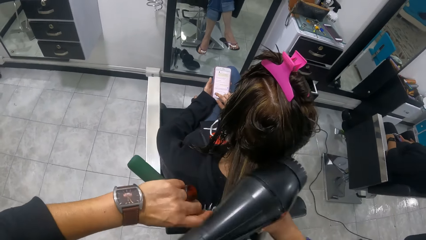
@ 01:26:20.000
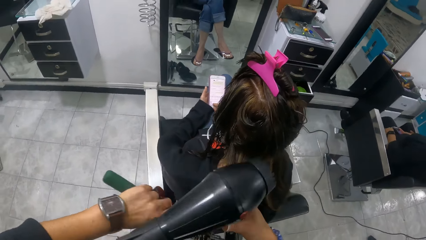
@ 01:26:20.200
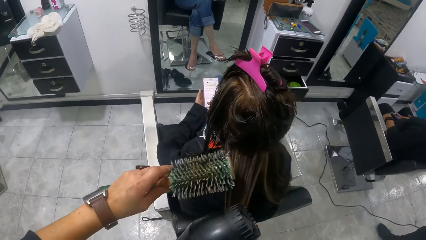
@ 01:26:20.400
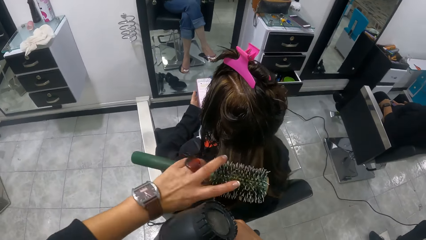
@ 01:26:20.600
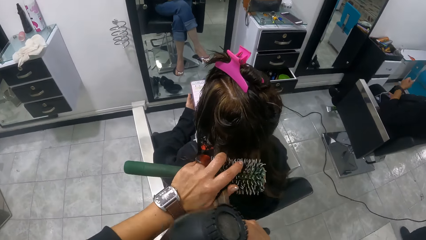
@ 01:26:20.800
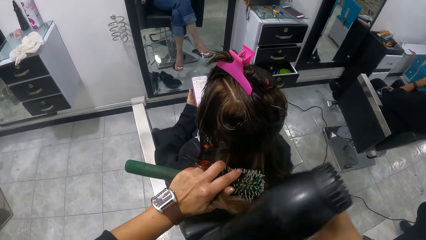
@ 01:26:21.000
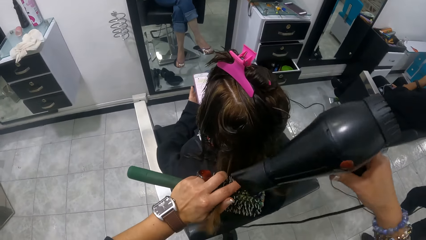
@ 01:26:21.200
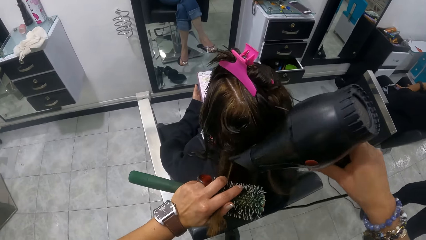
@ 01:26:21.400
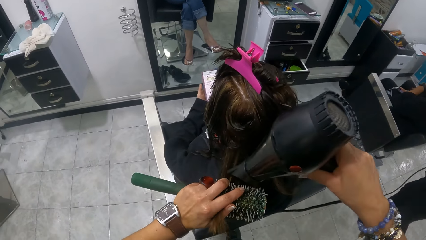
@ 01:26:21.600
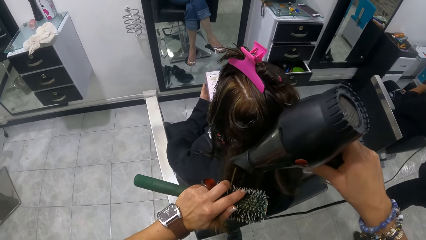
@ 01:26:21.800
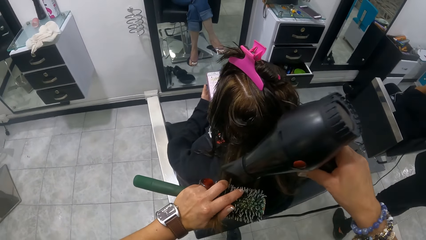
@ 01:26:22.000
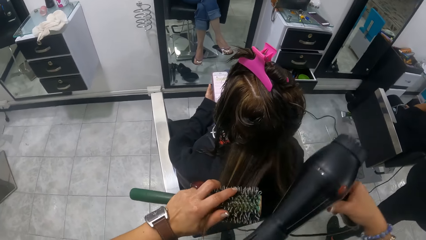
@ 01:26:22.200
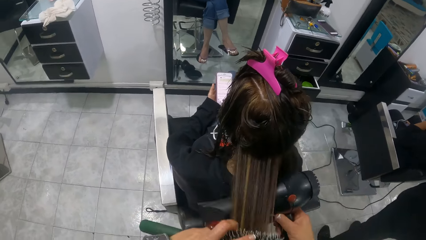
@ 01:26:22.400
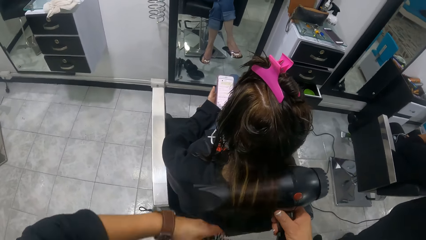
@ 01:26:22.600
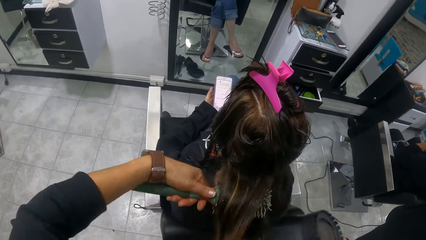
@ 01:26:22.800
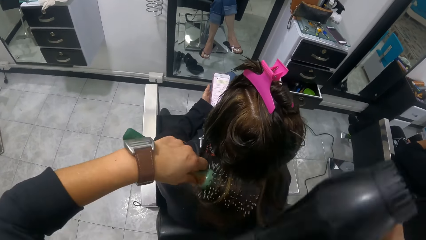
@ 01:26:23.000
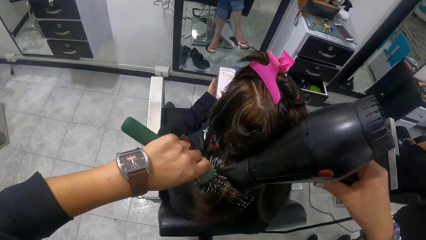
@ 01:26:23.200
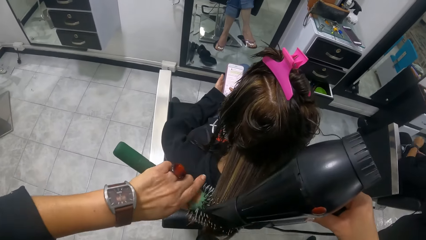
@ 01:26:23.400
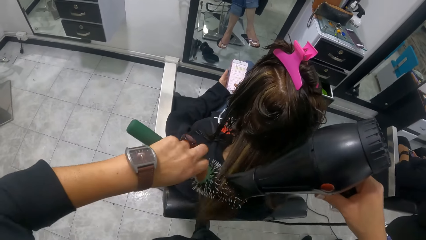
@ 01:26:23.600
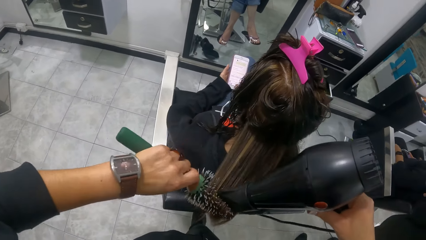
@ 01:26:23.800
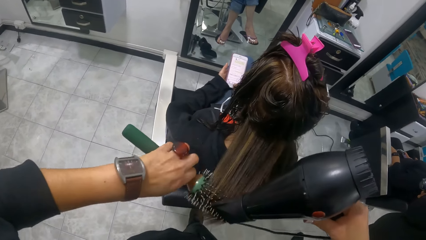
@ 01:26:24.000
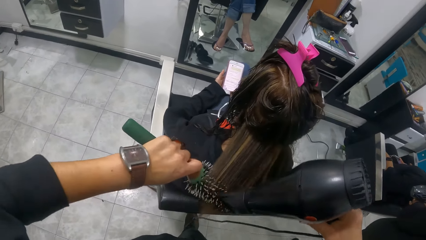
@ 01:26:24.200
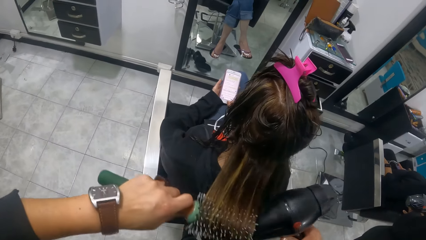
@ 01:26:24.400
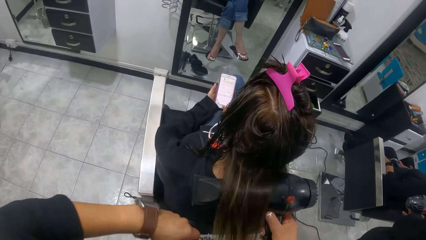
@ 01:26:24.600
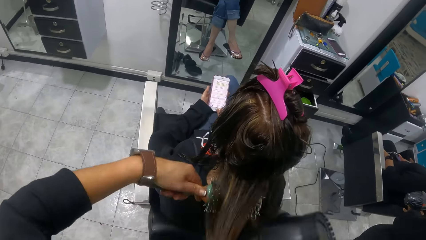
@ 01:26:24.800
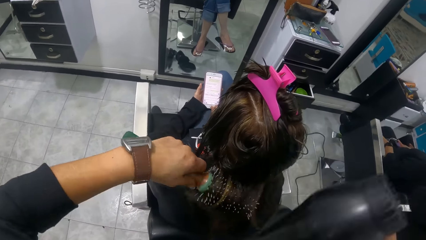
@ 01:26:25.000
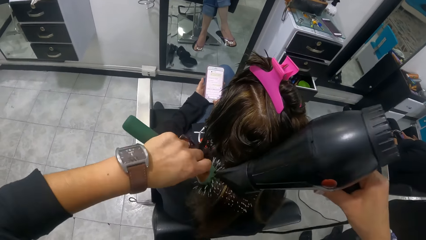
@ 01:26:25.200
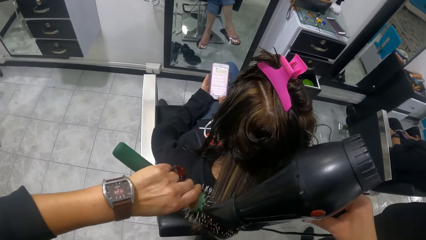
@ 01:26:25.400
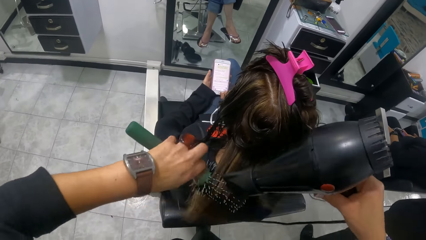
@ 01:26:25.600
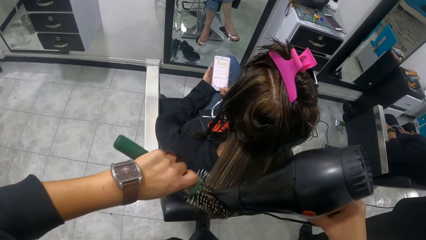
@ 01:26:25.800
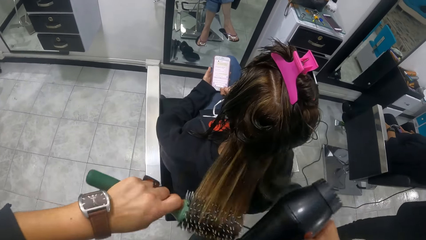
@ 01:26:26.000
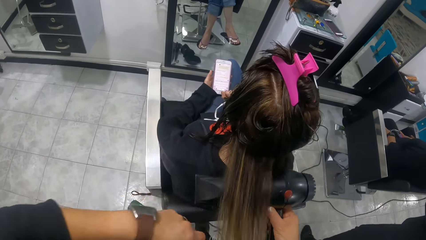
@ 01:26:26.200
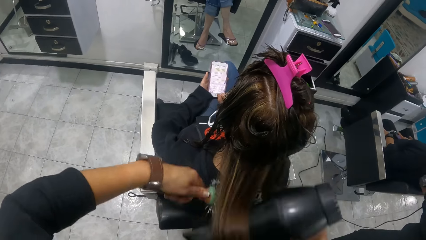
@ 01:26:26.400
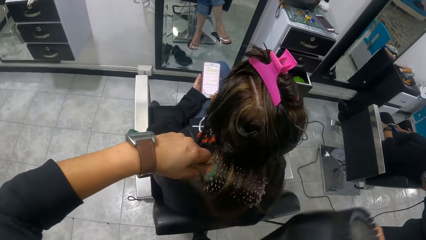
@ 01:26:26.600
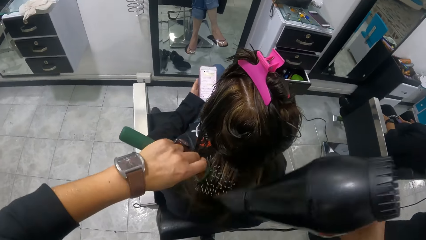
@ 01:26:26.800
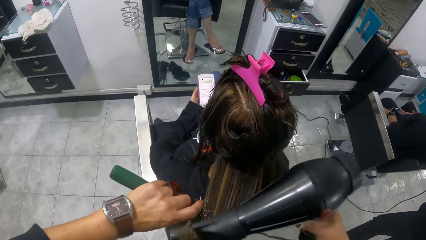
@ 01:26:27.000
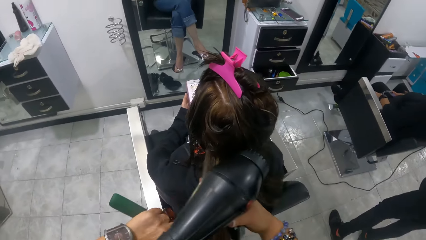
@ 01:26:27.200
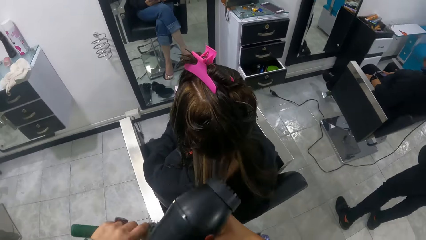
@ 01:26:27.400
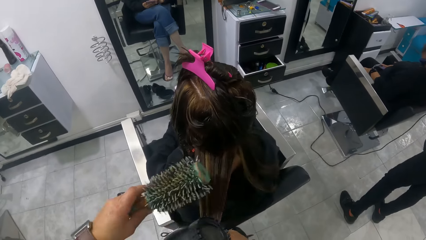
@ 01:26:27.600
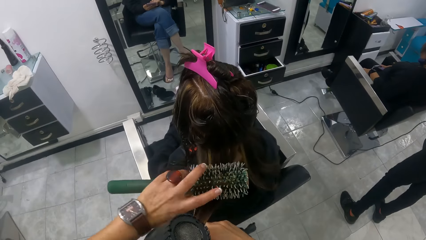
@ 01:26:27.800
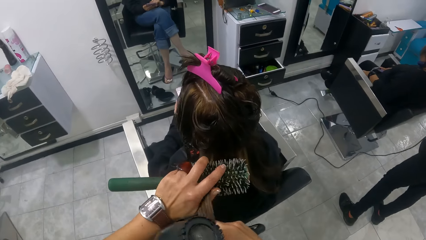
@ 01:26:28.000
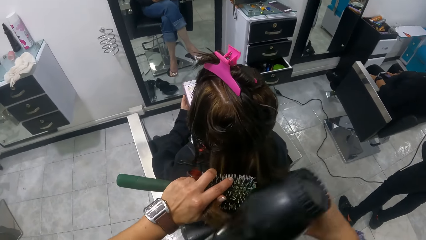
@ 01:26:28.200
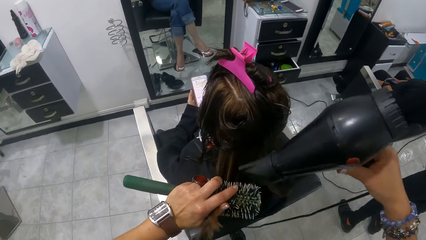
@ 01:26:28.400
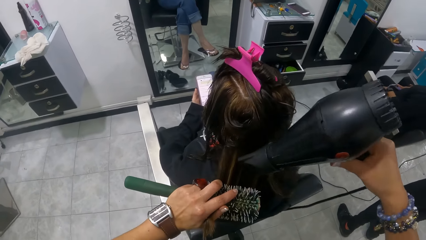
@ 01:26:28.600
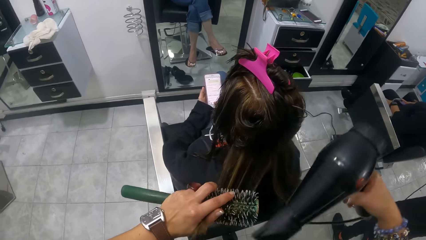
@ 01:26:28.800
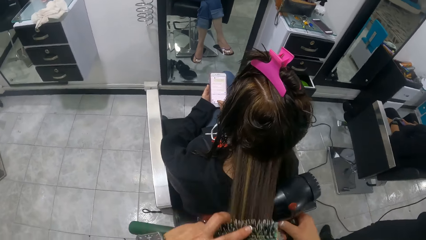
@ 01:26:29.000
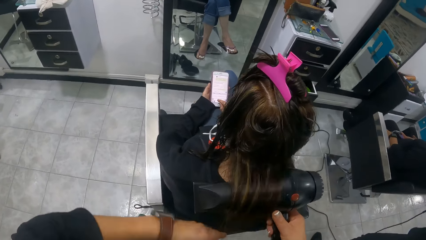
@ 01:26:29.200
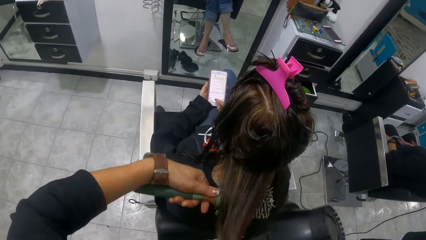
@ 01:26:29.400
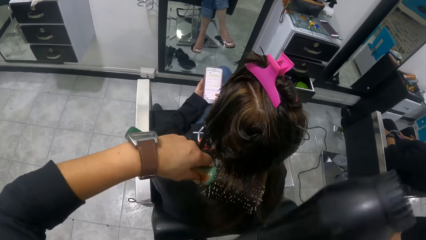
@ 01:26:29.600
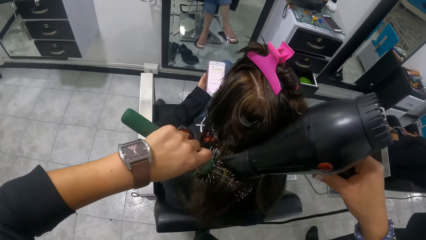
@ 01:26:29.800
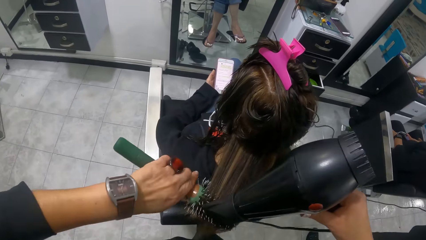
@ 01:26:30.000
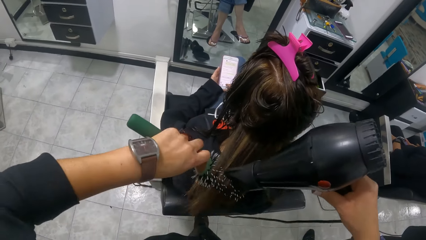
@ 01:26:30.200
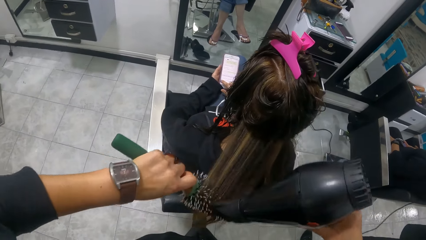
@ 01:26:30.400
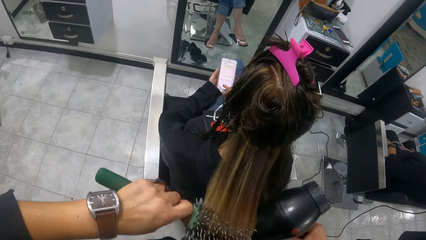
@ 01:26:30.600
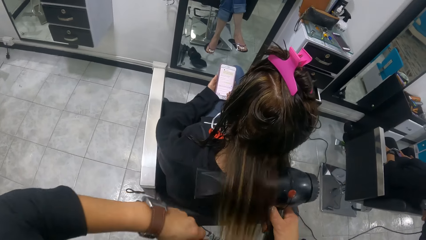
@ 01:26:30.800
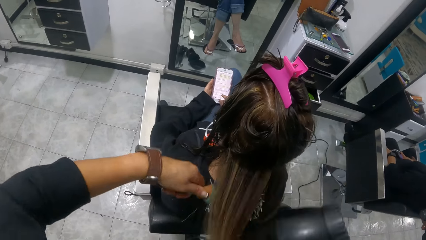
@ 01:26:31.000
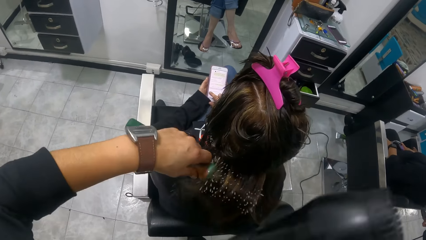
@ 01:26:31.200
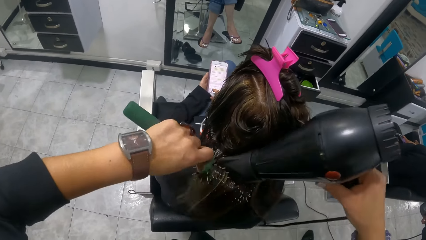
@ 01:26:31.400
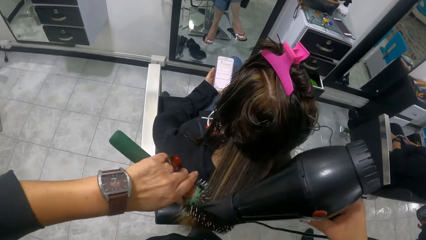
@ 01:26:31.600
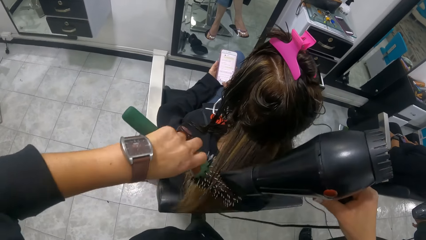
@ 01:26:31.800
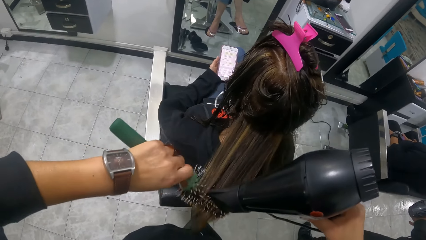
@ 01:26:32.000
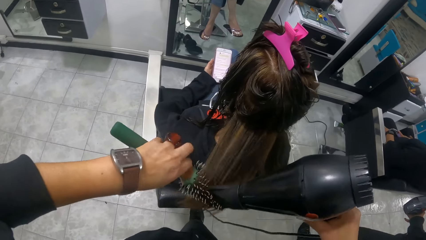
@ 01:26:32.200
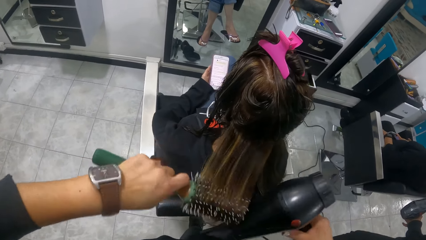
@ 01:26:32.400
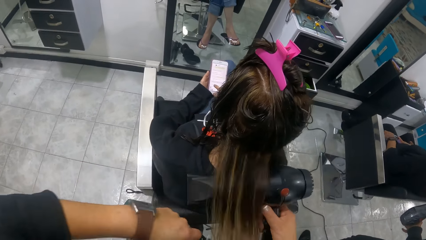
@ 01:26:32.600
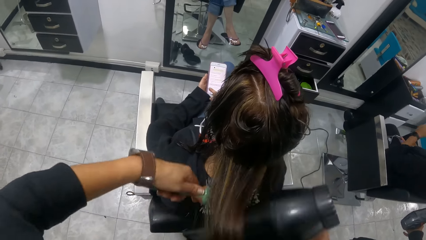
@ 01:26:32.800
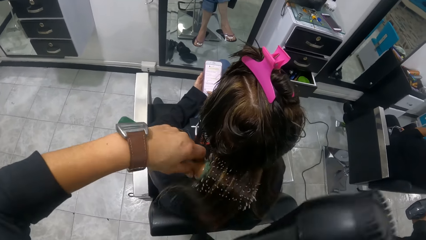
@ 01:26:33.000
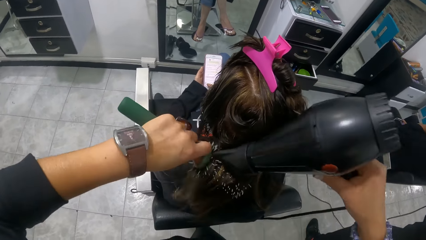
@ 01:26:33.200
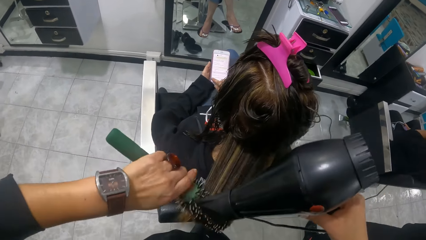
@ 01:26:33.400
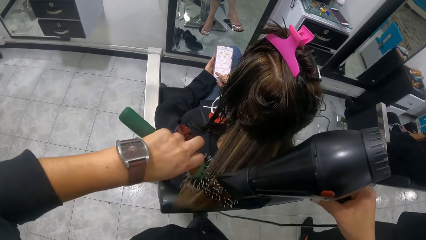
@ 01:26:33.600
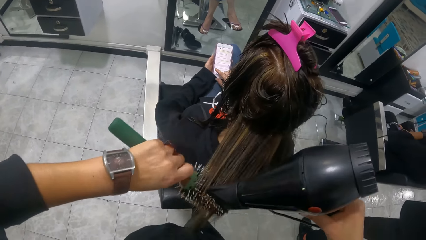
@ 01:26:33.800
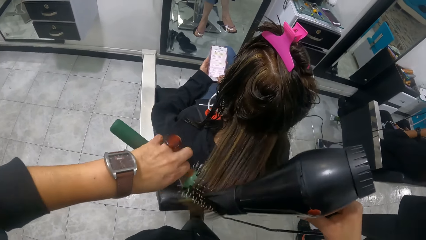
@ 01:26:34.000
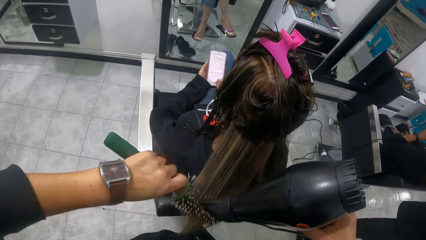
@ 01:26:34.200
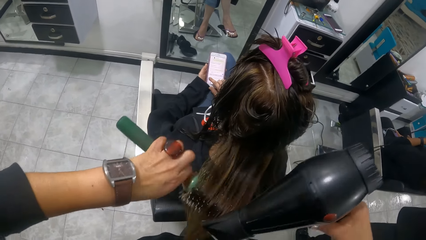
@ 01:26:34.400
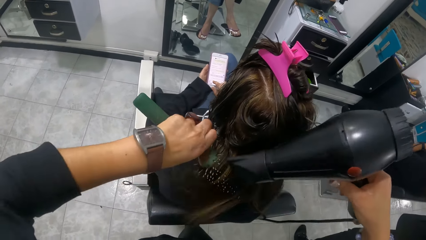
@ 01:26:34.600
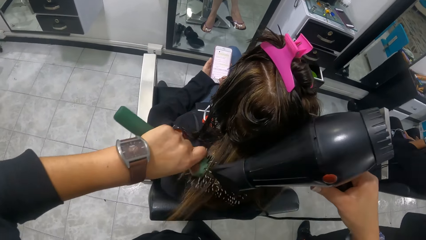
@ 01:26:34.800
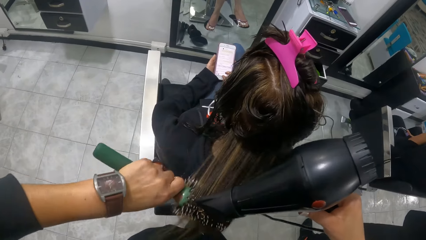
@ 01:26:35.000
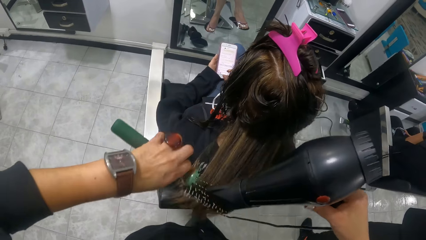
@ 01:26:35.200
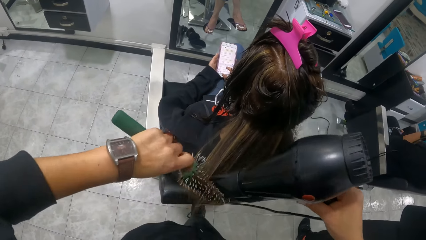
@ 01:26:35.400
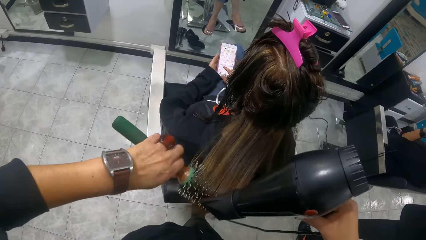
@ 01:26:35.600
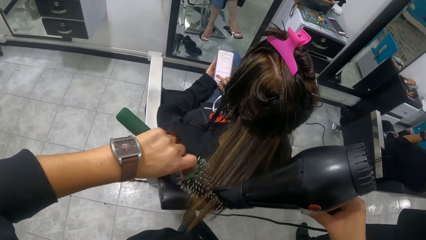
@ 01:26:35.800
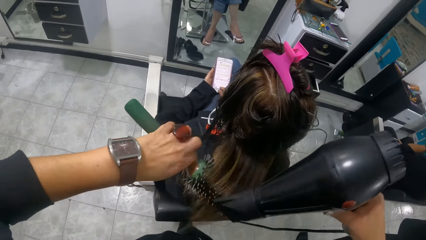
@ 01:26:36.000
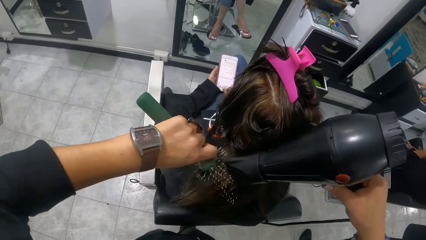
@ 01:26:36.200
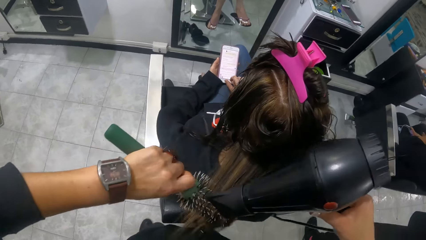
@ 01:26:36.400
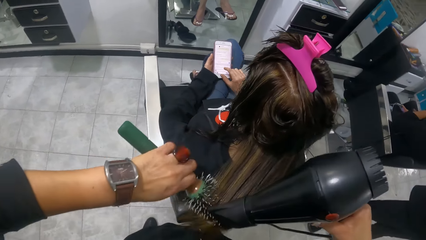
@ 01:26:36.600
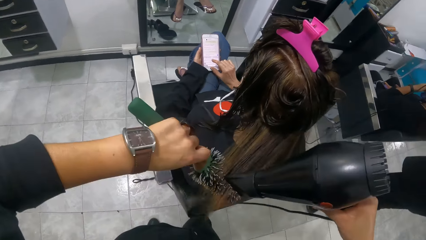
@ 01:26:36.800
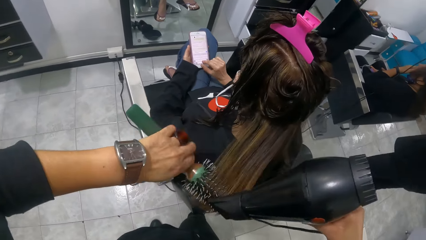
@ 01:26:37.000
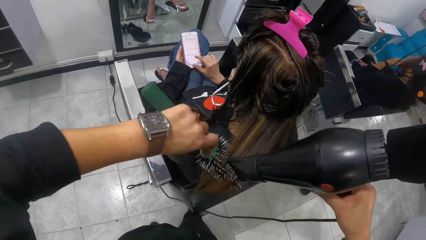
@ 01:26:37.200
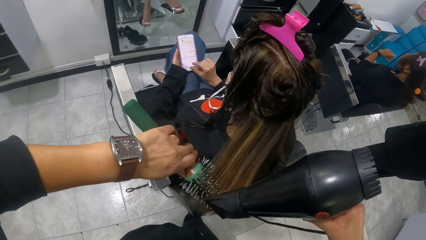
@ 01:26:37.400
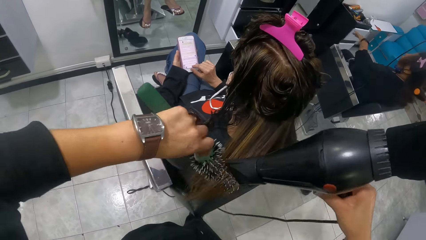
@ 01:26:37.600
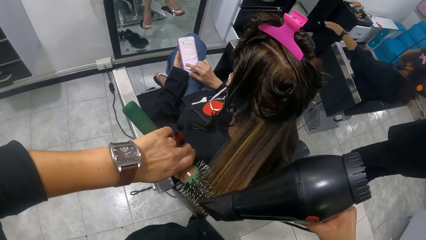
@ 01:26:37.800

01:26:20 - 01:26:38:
The camera wearer stretches the lady's hair with a blow-dry machine. The lady scrolls a phone with the right hand. The camera wearer stretches the lady's hair with the left hand. They straighten the lady's hair with the blow dry machine. They stretch the lady's hair with the blow-dry machine. They roll the lady's hair on a hair brush roller. They straighten the lady's hair with the blow dry machine. They stretch the lady's hair with the blow-dry machine. They roll the lady's hair on the hair brush roller. They stretch the lady's hair with the blow-dry machine. They do it again. They roll the lady's hair on the hair brush roller. They stretch the lady's hair with the right hand. They stretch the lady's hair with the left hand. They stretch the lady's hair with the blow-dry machine. The lady scrolls the phone with the right hand. The camera wearer rolls the lady's hair on the hair brush roller. They straighten the lady's hair with the blow dry machine. They stretch the lady's hair with the blow-dry machine. They roll the lady's hair on the hair brush roller. They straighten the lady's hair with the blow dry machine. They stretch the lady's hair with the blow-dry machine. They roll the lady's hair on the hair brush roller. They straighten the lady's hair with the blow dry machine.
